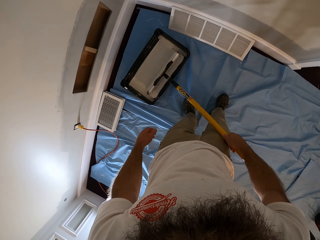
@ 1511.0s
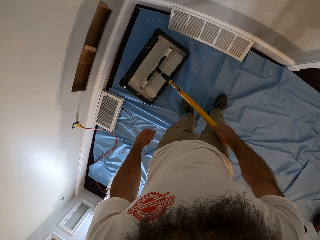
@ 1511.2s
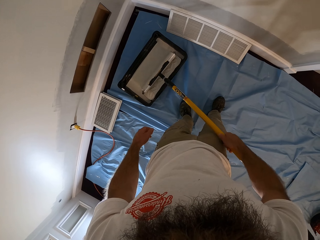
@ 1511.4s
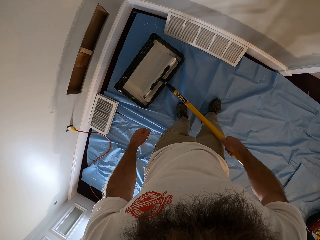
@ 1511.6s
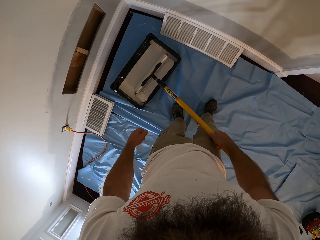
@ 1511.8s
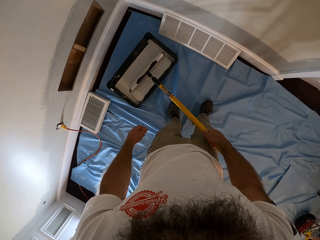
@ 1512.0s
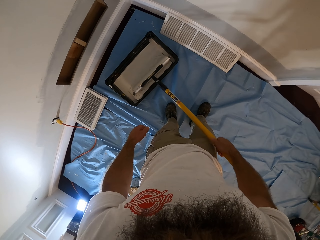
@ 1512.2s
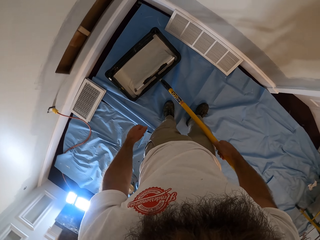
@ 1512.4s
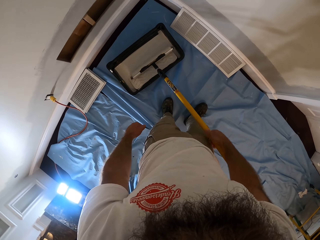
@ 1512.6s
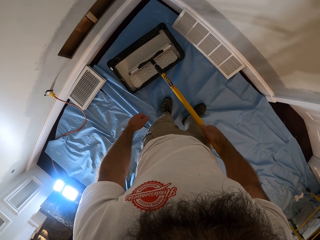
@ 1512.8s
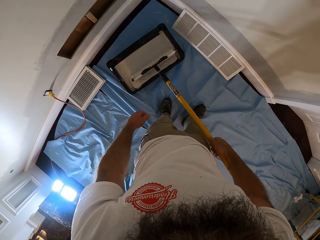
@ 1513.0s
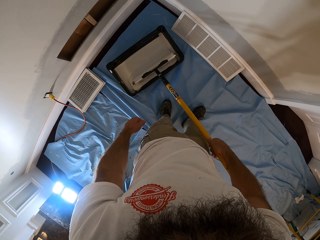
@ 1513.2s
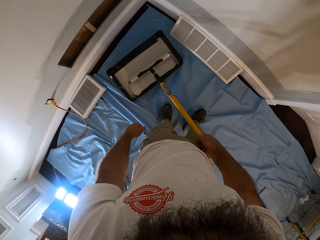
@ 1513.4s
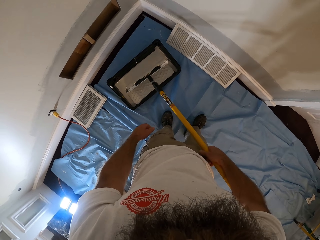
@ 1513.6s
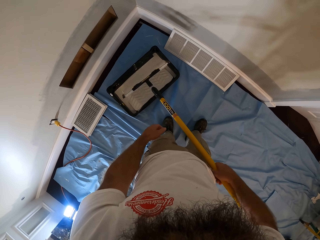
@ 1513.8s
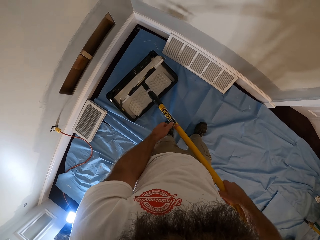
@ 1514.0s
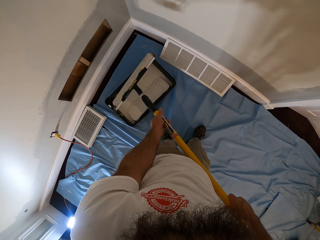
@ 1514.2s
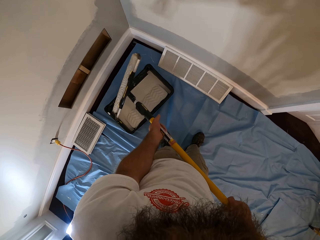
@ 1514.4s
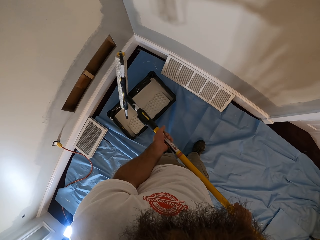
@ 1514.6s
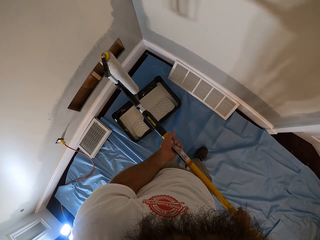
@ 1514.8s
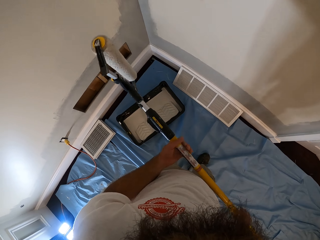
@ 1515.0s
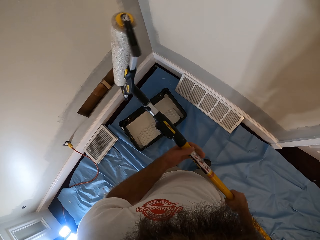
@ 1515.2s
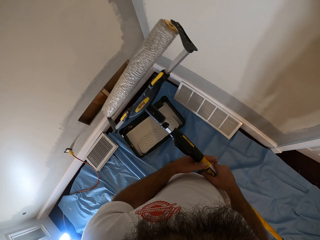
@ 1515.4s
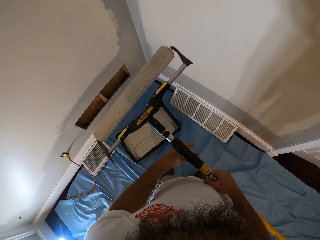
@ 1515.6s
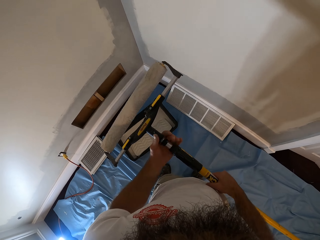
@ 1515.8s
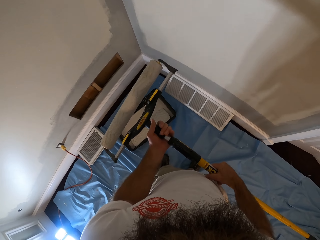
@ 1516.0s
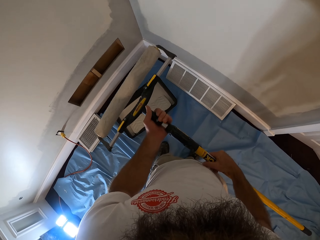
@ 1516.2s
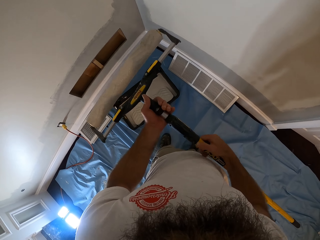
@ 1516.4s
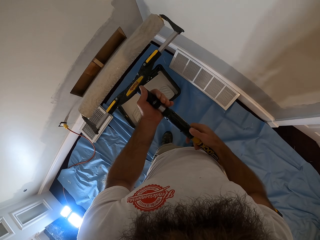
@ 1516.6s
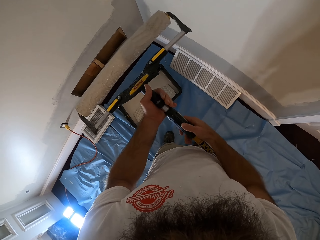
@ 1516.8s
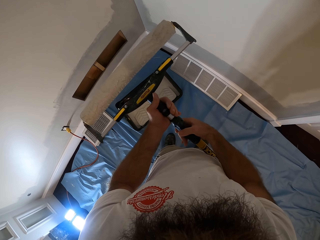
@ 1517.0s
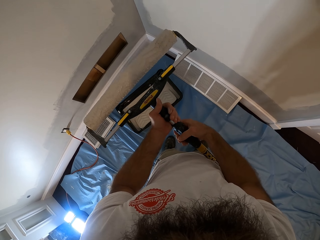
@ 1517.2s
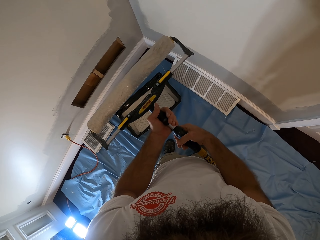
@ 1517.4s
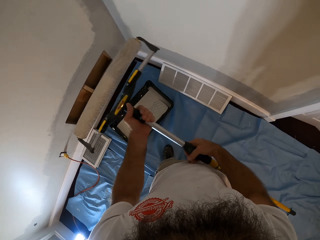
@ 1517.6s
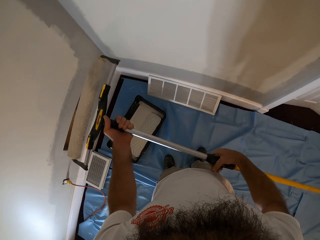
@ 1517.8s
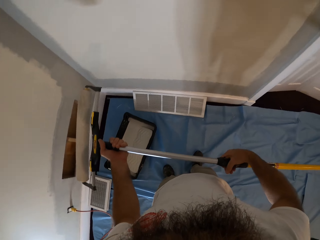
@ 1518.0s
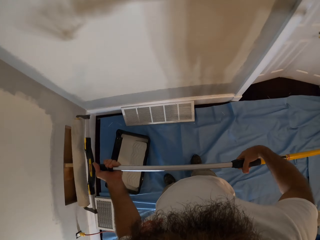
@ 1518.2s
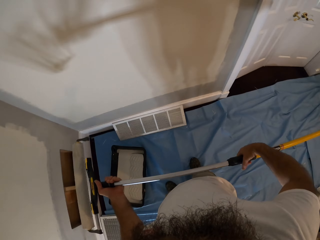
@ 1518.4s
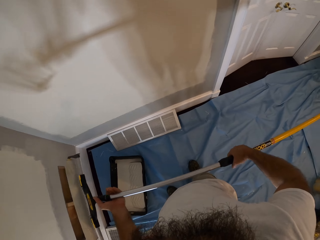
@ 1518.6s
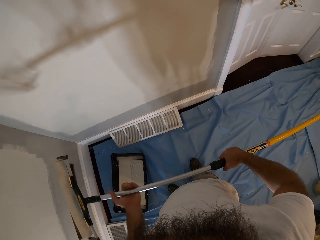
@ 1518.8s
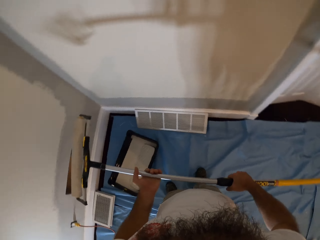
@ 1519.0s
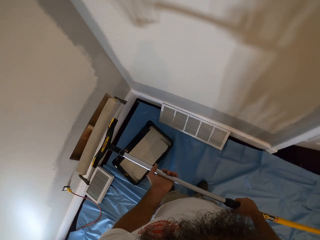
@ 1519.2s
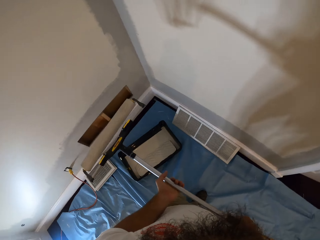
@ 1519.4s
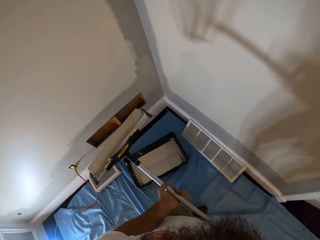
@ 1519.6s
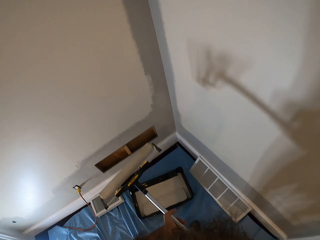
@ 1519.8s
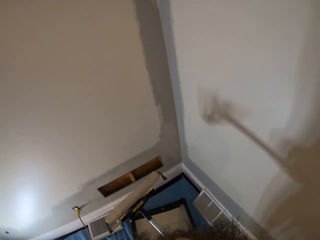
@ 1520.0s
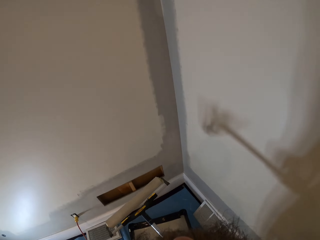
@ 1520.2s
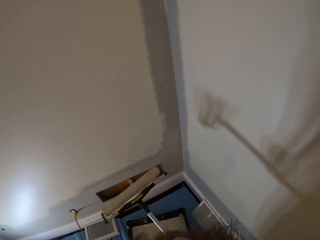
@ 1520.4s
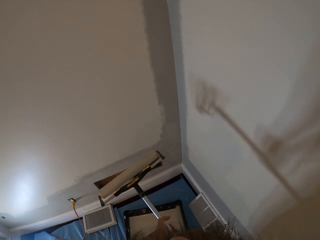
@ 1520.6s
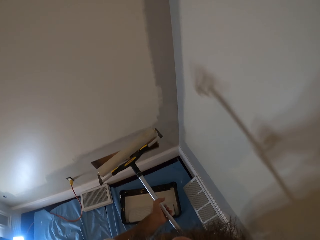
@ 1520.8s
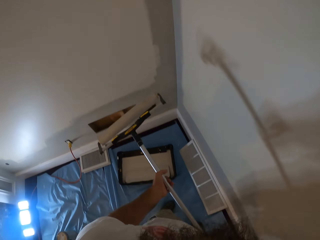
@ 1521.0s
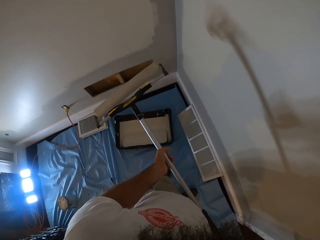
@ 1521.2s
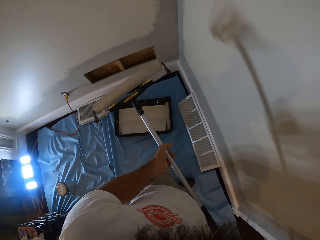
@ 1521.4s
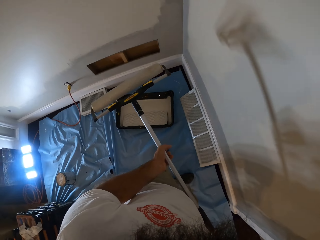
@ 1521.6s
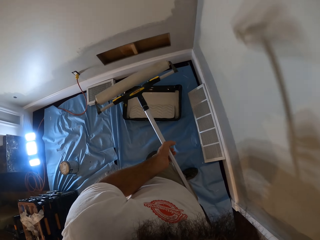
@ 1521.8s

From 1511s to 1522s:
The camera wearer holds the paint roller with both hands. They adjust the length of the paint roller with both hands. They lift the paint roller.

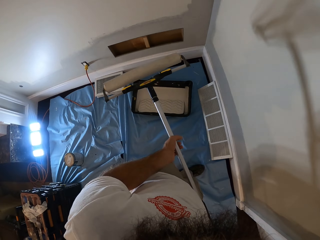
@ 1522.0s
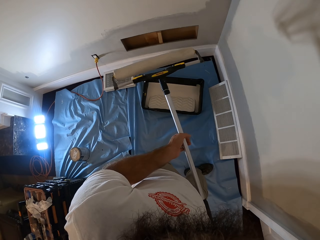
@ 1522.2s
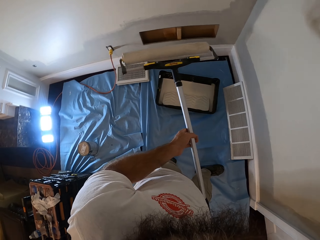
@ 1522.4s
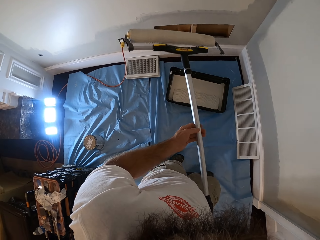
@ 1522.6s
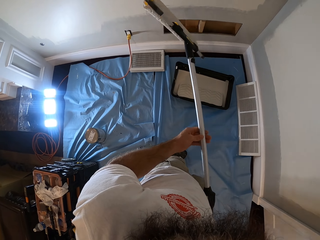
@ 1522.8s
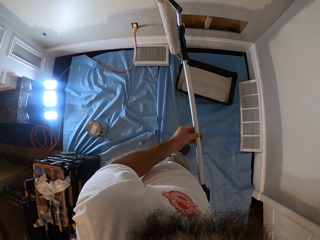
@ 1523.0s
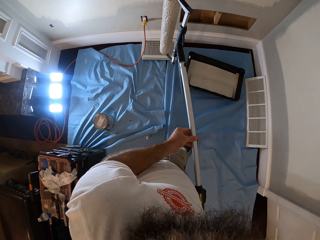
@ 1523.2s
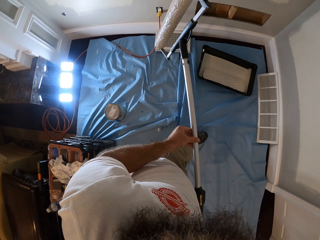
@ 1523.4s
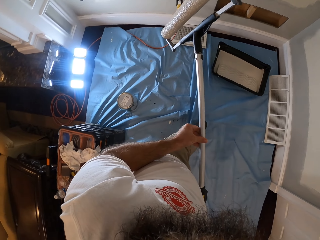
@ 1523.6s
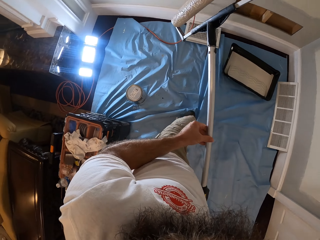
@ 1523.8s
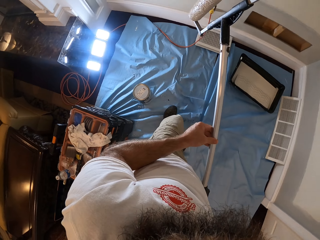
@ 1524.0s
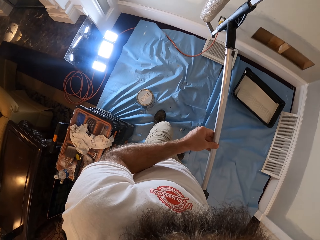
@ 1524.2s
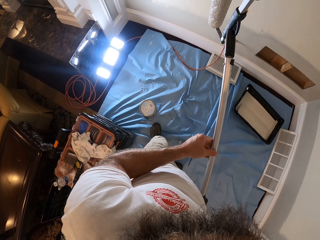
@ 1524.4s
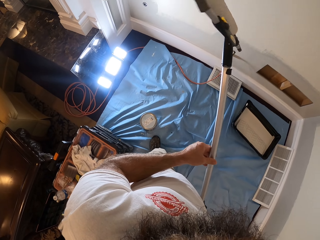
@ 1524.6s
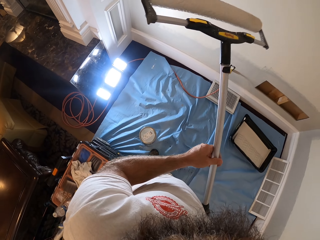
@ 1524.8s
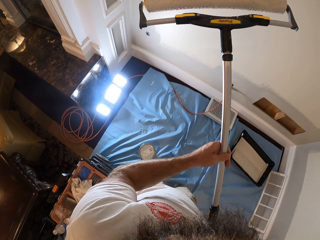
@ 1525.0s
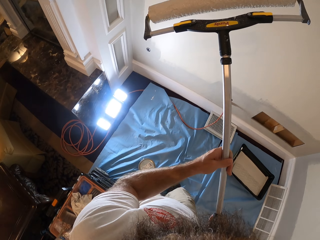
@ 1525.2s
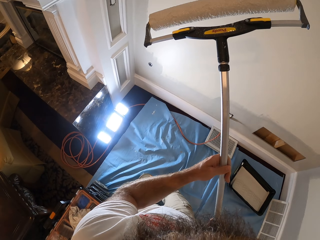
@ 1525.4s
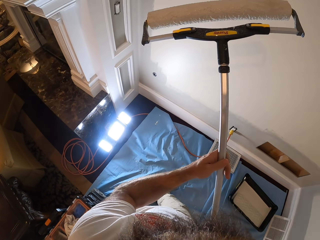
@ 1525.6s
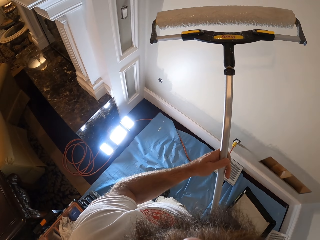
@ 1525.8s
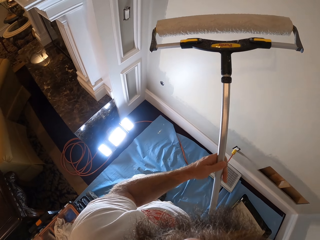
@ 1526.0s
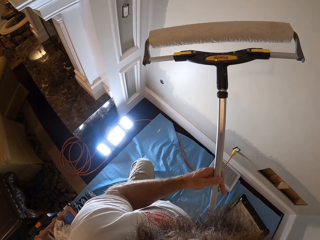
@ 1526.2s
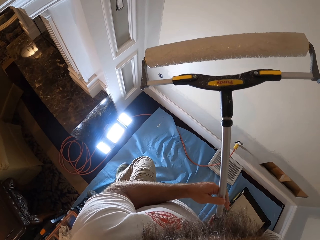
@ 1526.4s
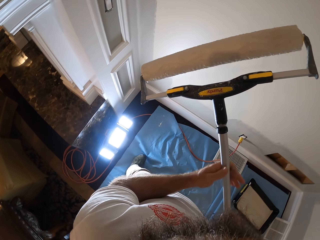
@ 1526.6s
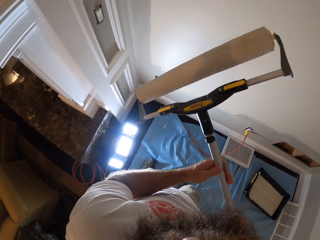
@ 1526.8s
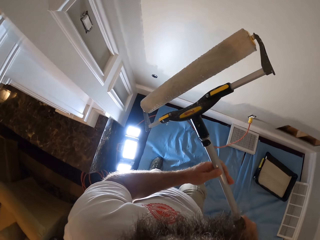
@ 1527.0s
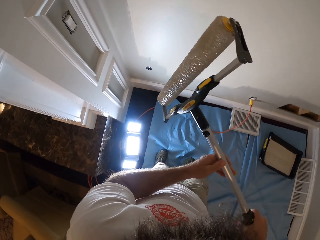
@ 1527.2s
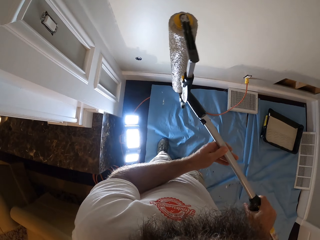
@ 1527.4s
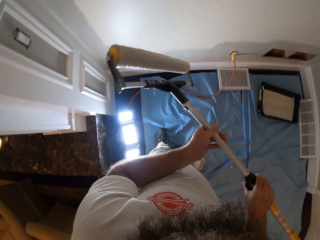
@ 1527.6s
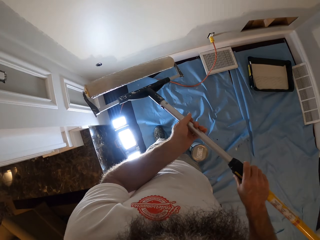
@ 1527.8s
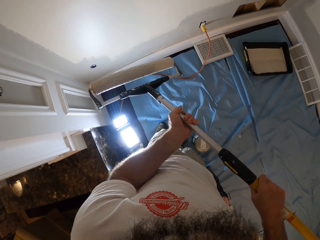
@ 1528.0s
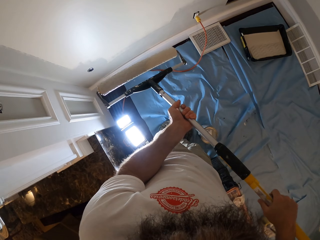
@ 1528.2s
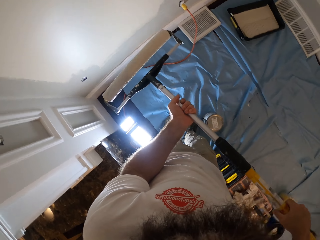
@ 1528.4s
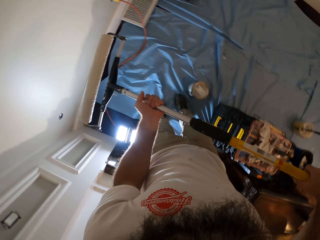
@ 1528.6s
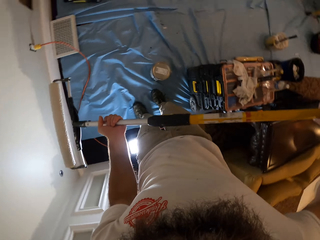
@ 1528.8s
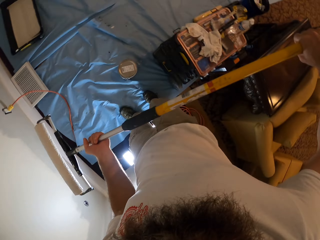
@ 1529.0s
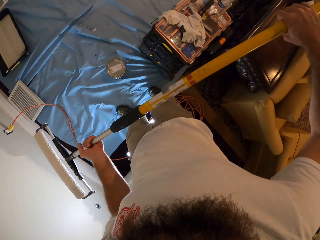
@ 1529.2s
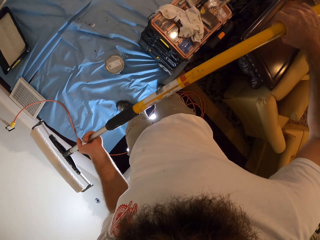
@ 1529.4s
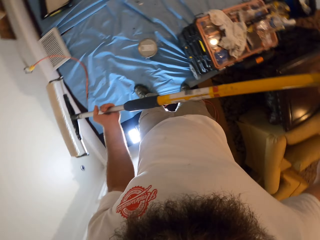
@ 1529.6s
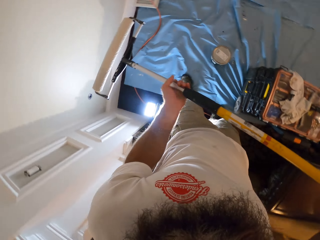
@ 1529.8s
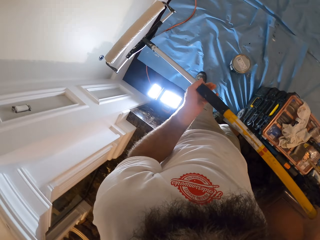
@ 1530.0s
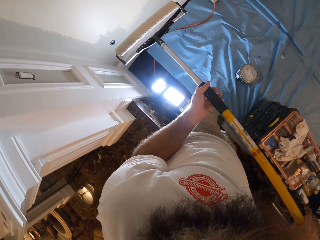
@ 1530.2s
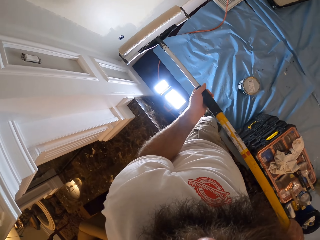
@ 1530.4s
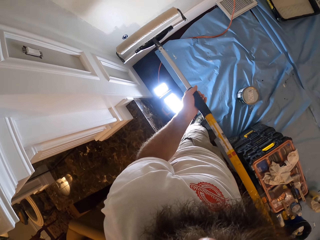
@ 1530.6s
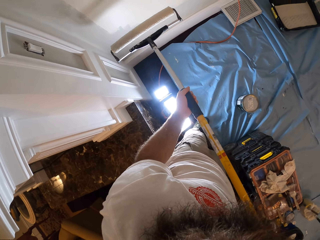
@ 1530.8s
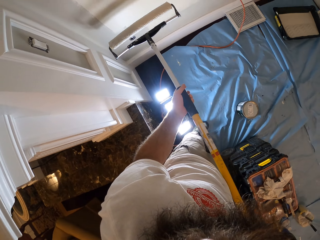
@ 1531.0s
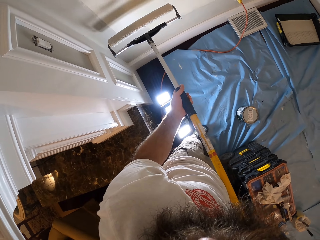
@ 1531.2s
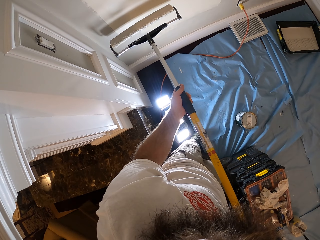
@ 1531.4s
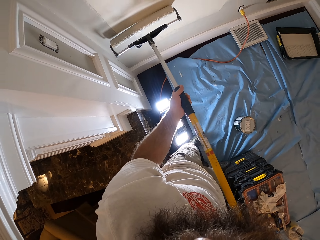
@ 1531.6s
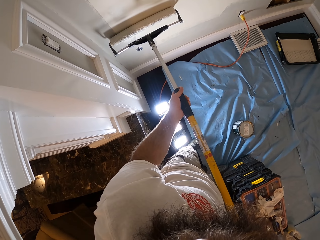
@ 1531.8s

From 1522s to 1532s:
The camera wearer examines the paint roller. They paint a wall with the paint roller in both hands.
